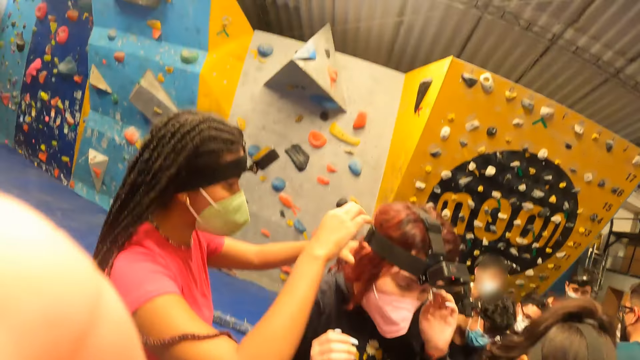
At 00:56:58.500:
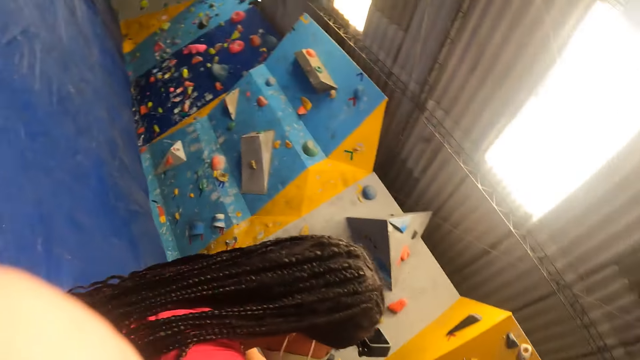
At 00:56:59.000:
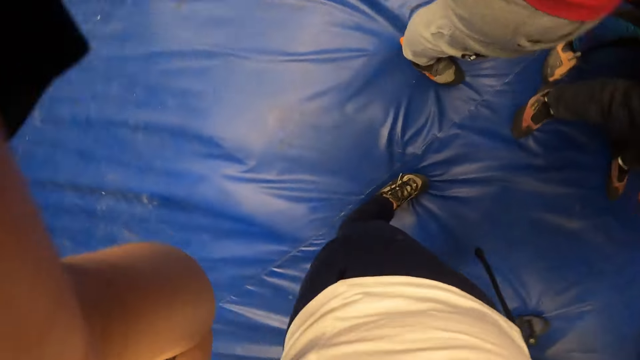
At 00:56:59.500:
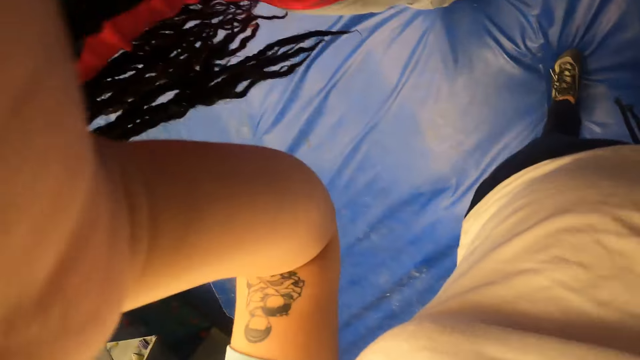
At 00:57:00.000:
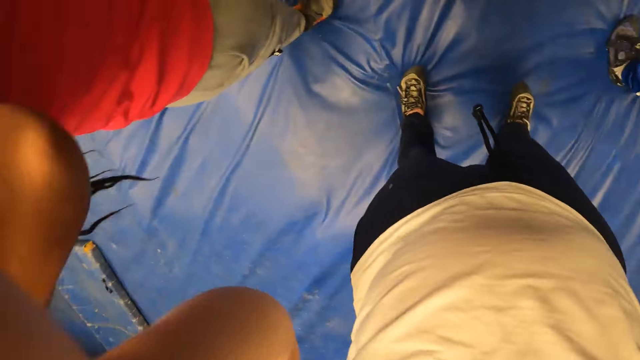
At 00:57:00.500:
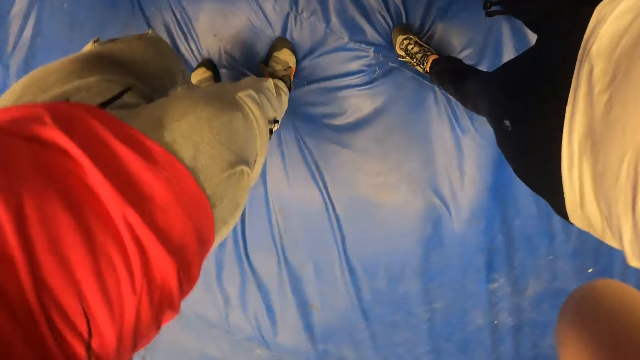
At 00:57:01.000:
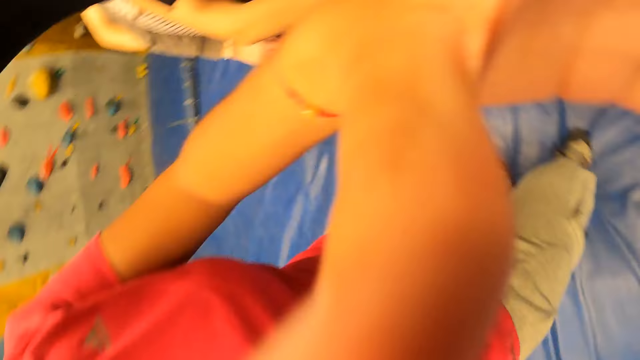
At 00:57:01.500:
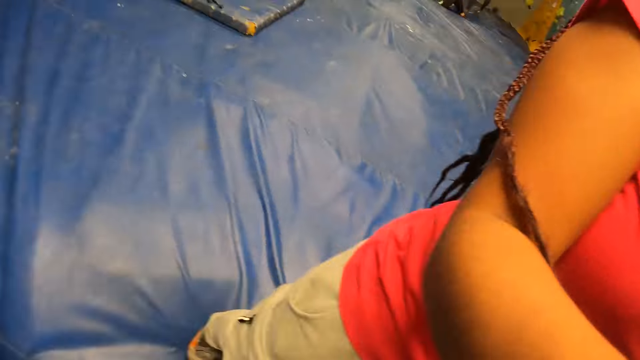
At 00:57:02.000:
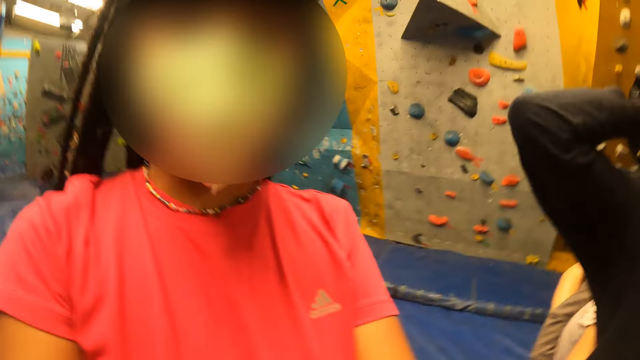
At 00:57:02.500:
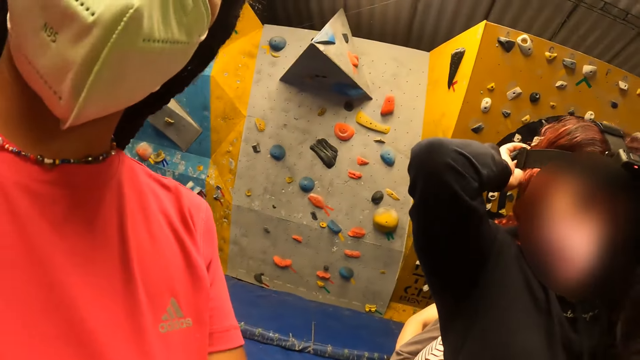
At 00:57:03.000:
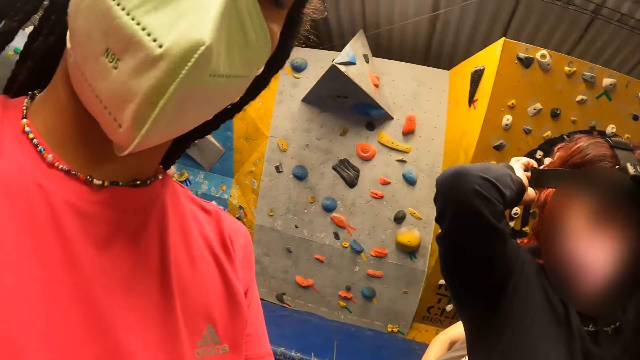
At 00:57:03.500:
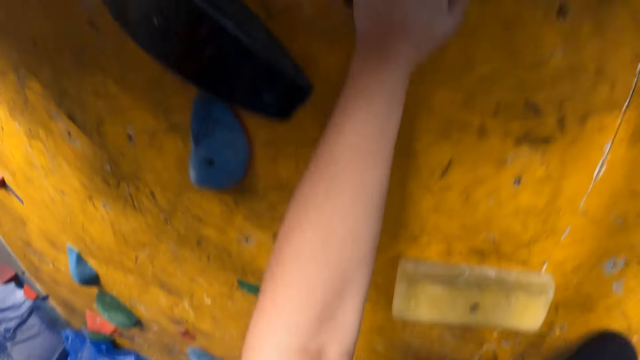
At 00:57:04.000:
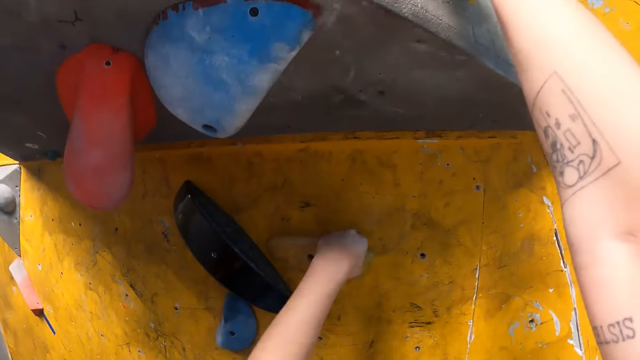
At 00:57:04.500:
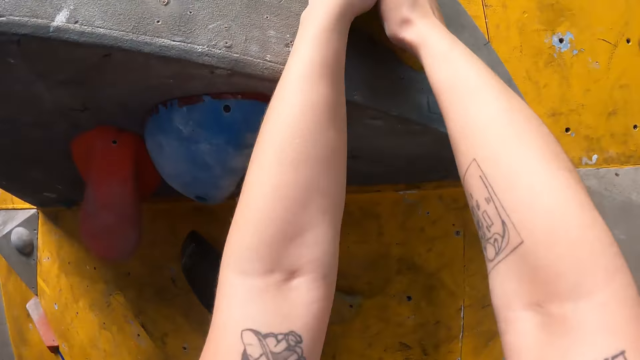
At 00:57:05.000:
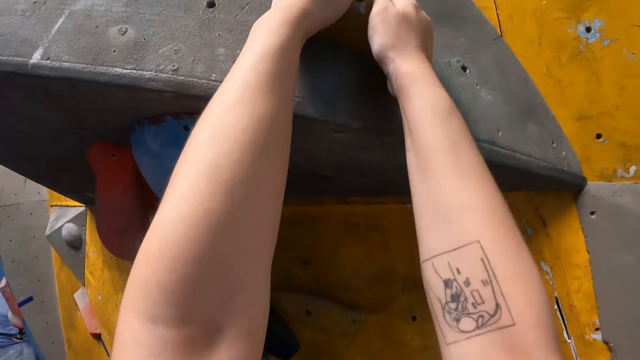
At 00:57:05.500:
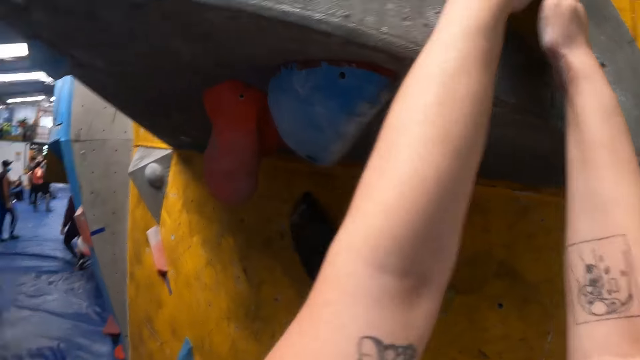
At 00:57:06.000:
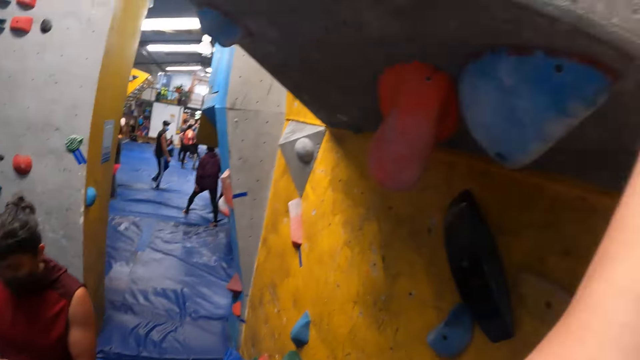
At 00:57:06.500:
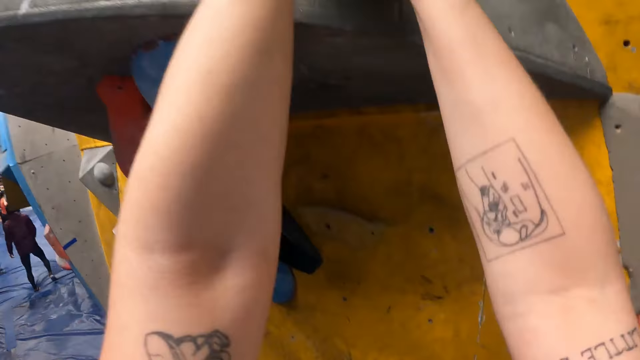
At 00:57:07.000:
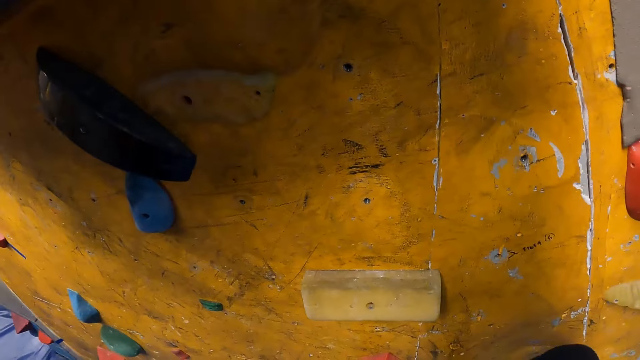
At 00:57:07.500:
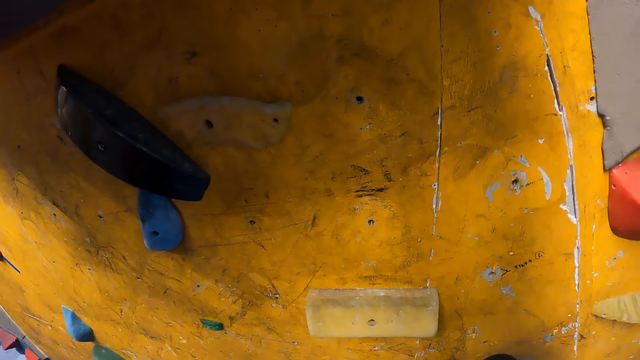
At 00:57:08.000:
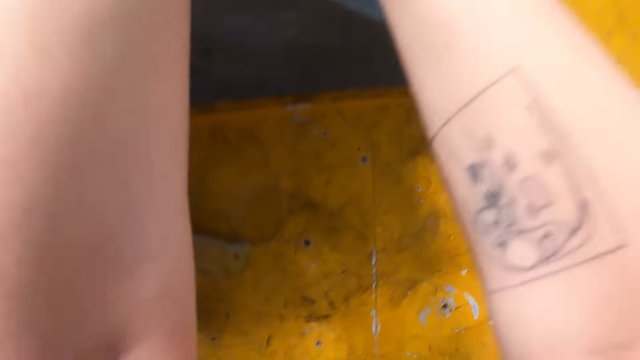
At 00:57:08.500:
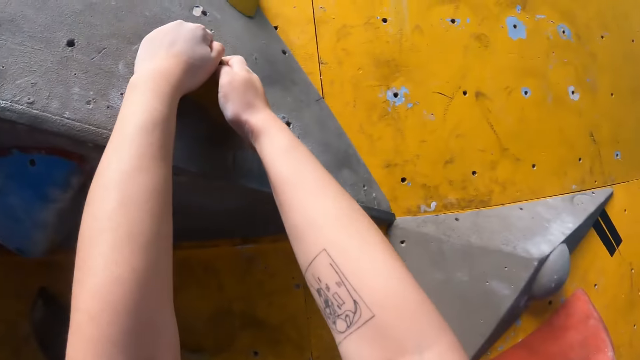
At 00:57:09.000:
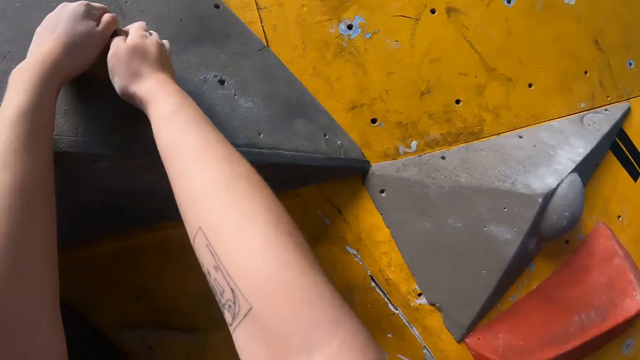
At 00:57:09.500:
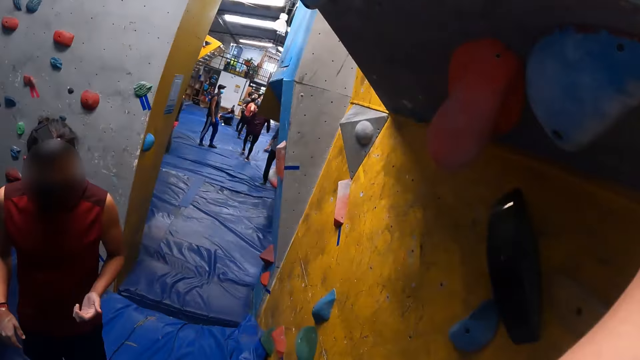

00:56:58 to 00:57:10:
The camera wearer adjusts a camera on her head with her left hand. She climbs a bouldering wall. She holds on the climbing gym.

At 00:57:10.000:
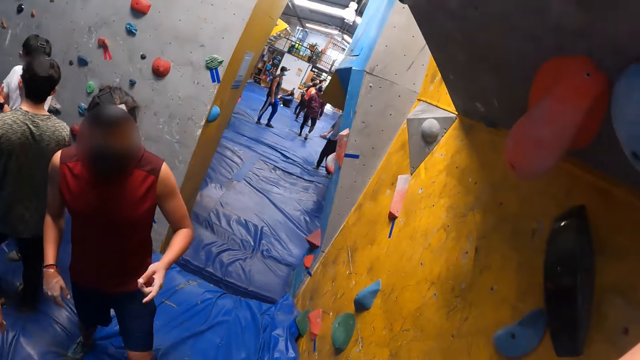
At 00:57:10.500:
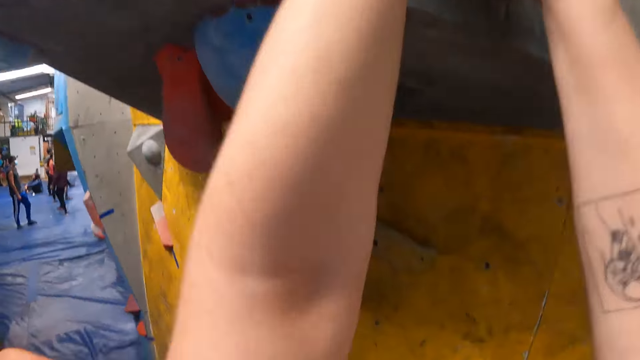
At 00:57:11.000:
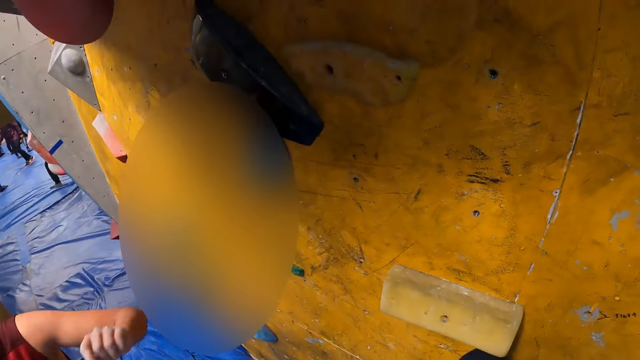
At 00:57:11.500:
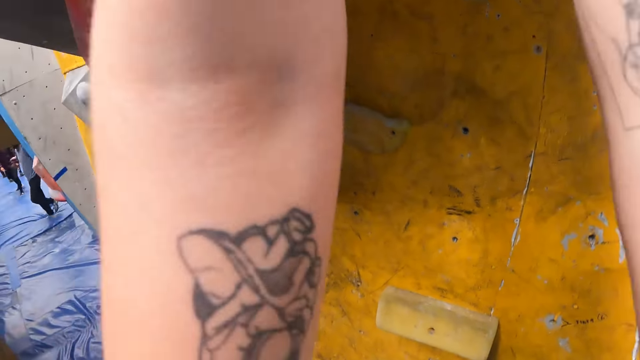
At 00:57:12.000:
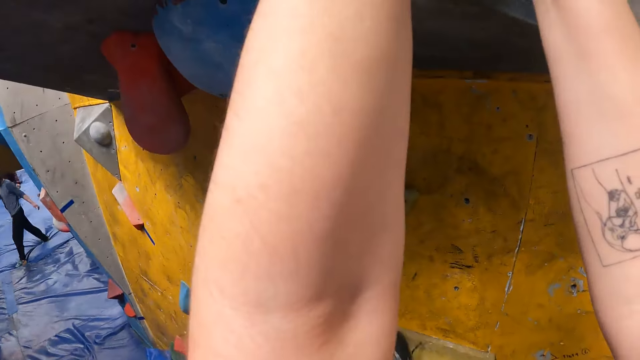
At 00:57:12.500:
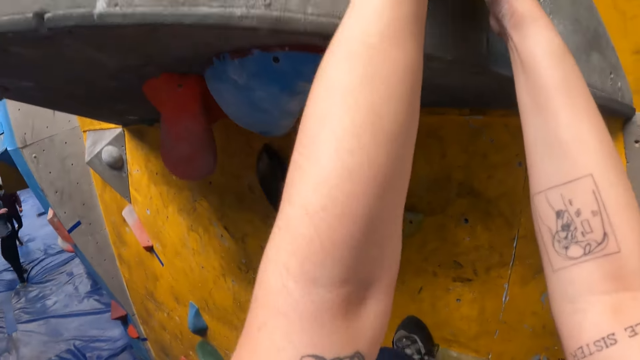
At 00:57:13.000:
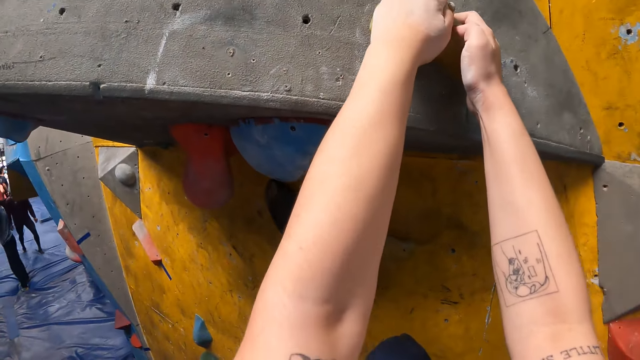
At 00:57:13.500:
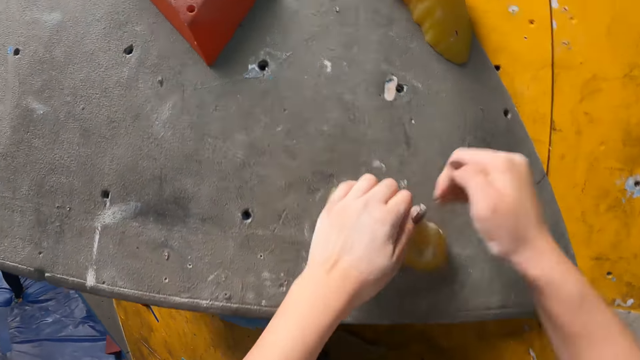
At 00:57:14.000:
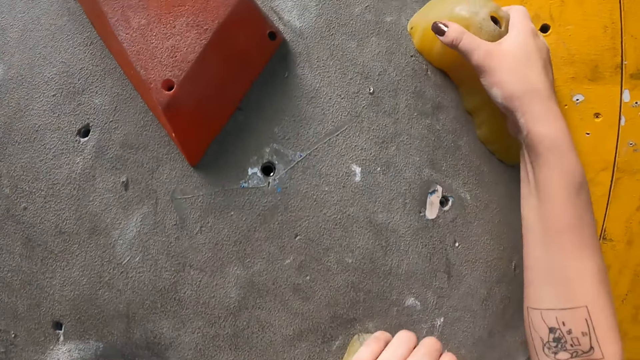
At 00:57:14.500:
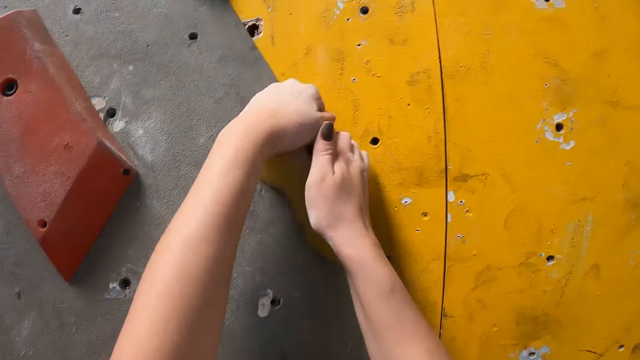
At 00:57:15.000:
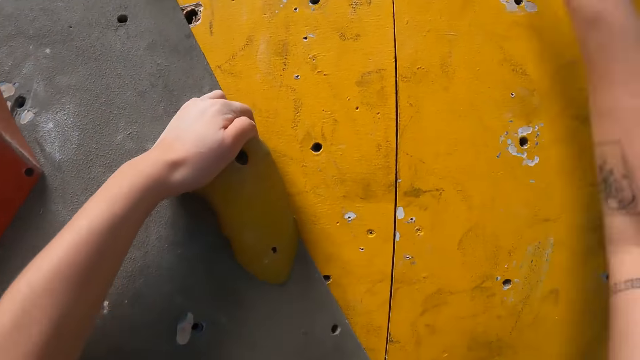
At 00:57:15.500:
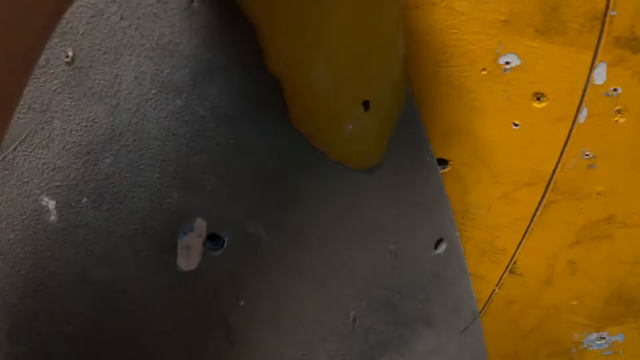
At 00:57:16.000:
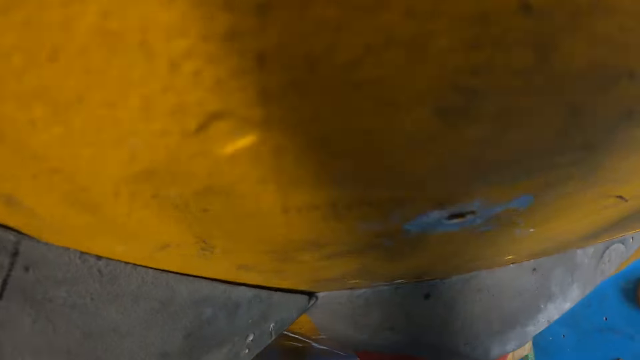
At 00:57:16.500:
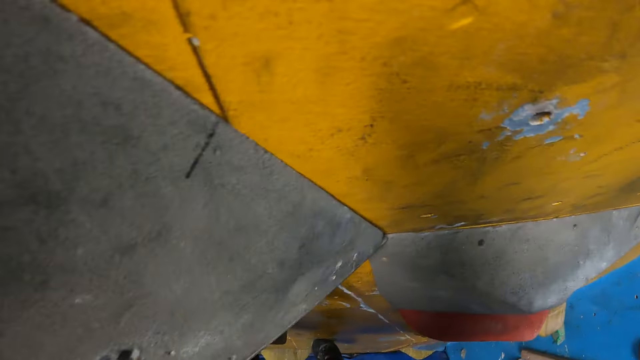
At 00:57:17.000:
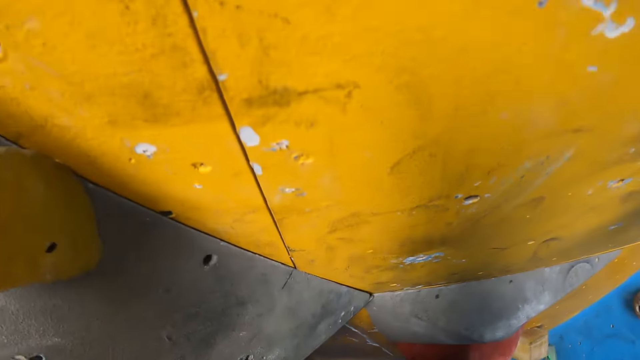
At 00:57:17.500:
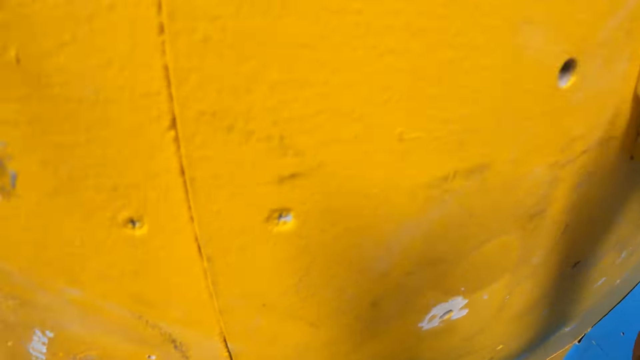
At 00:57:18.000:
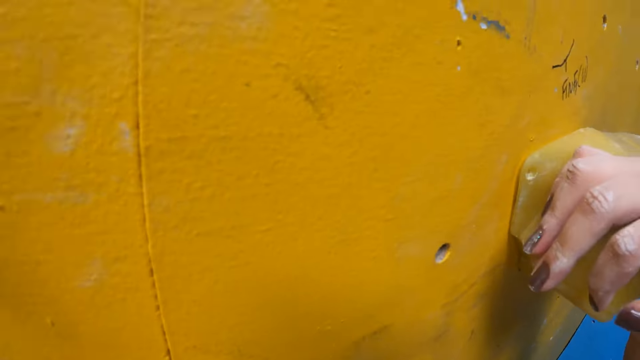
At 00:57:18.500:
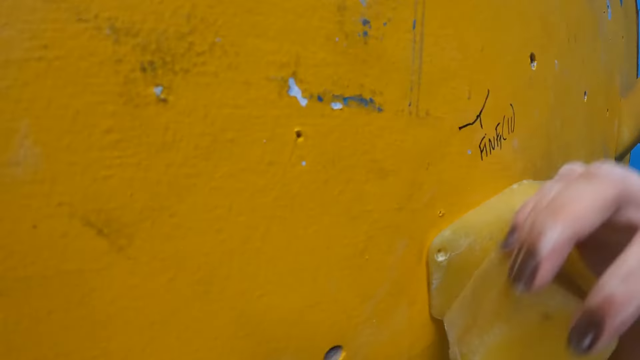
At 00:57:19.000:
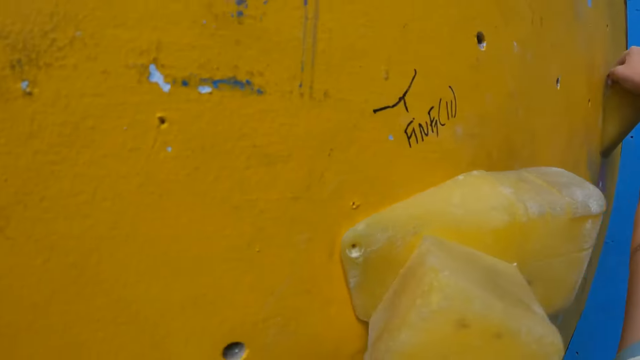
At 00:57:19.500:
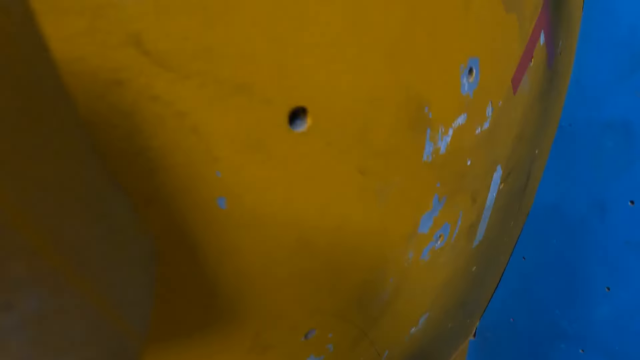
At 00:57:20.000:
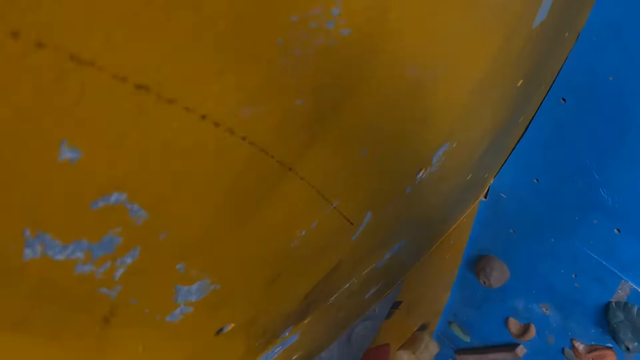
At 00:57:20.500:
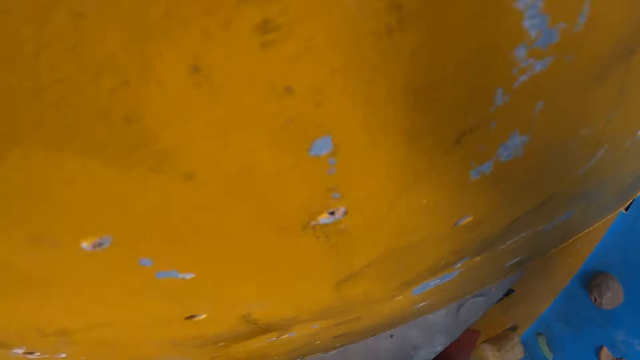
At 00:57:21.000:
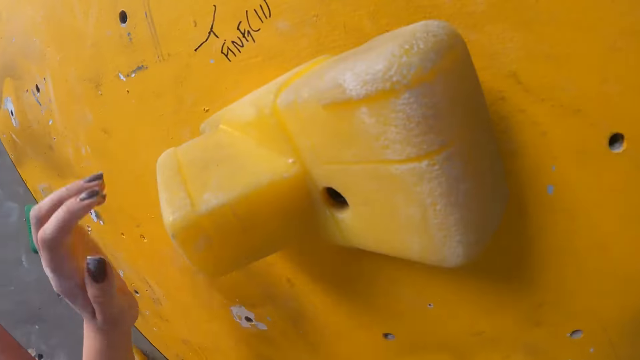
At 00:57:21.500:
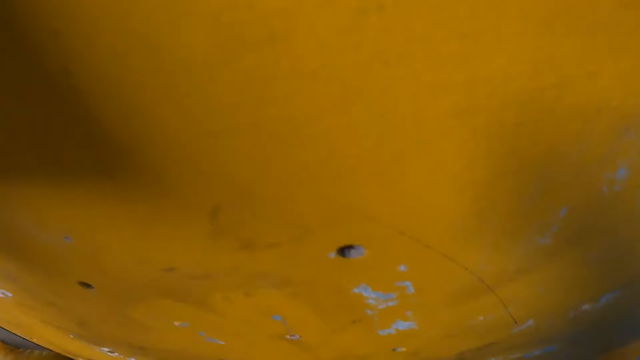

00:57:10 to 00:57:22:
The camera wearer climbs on the climbing gym.
